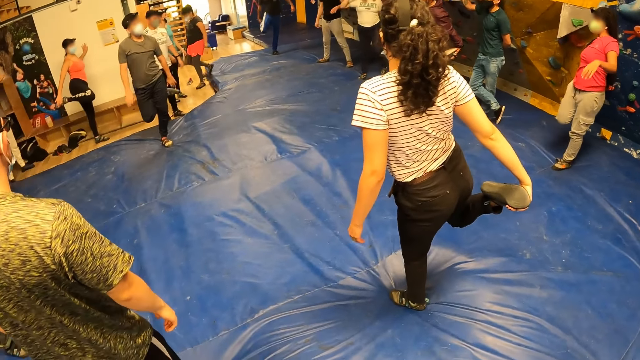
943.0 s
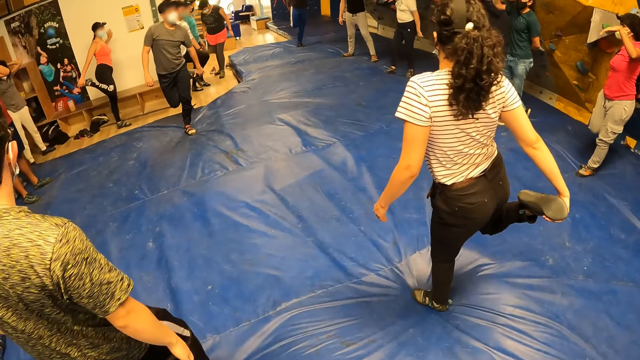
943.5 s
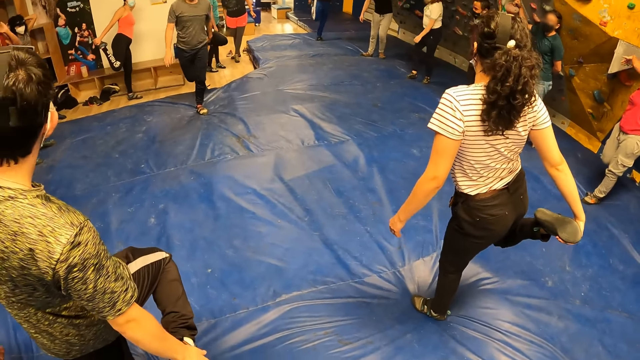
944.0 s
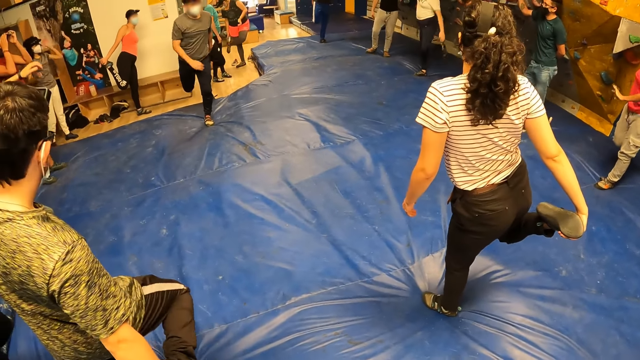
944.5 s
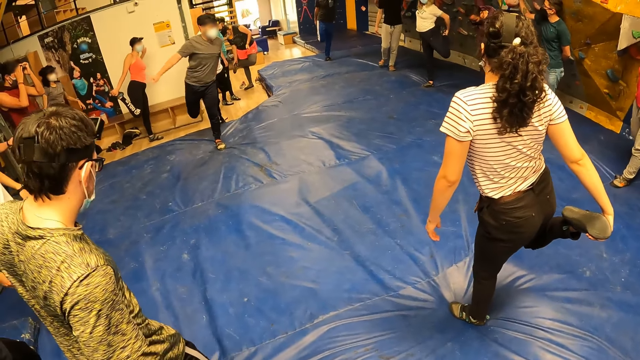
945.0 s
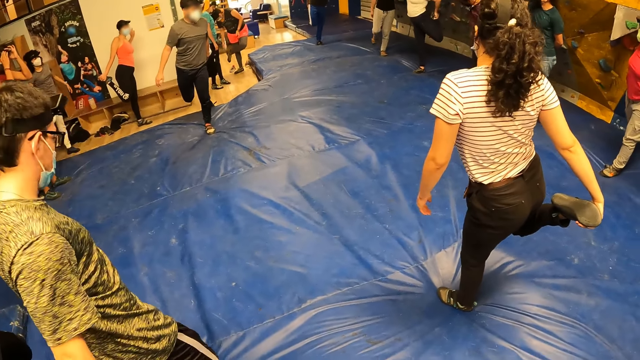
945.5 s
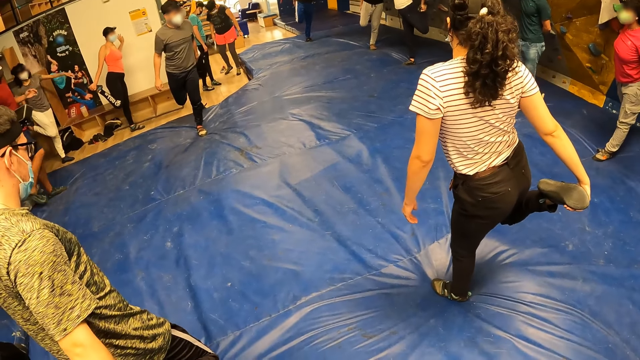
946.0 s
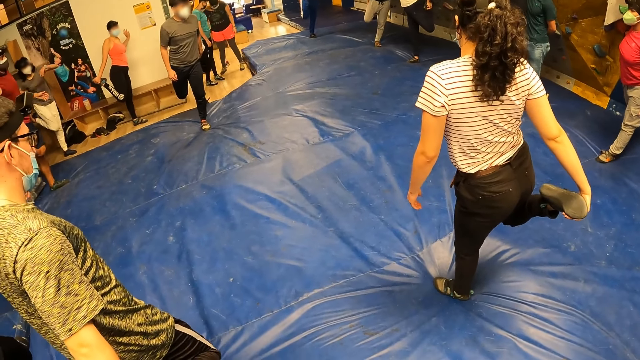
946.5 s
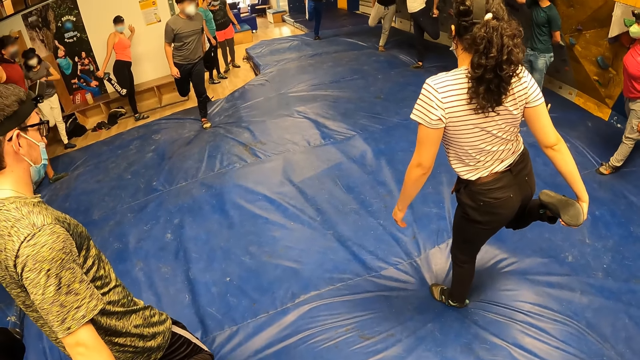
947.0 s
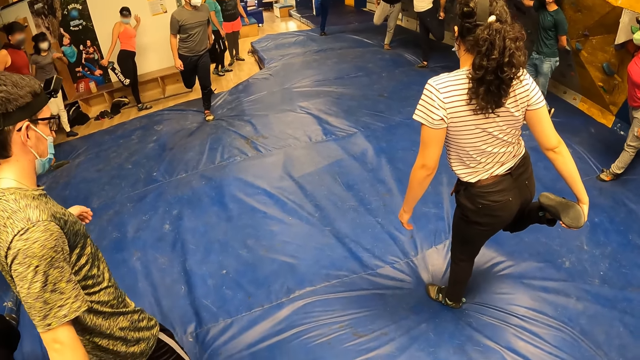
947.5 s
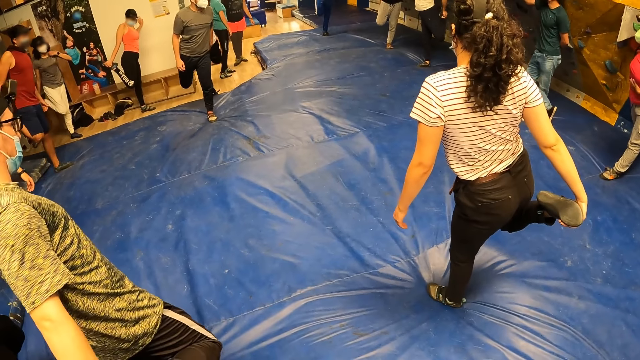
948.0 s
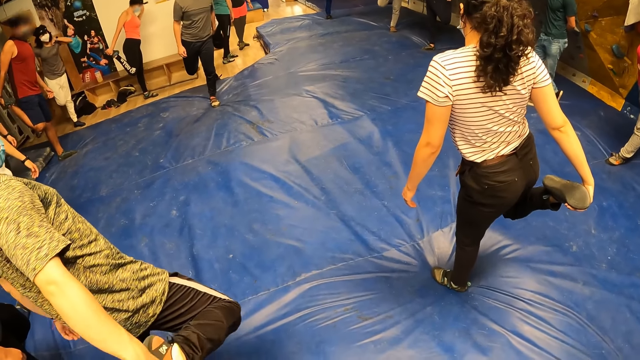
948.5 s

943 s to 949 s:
The camera wearer looks around.

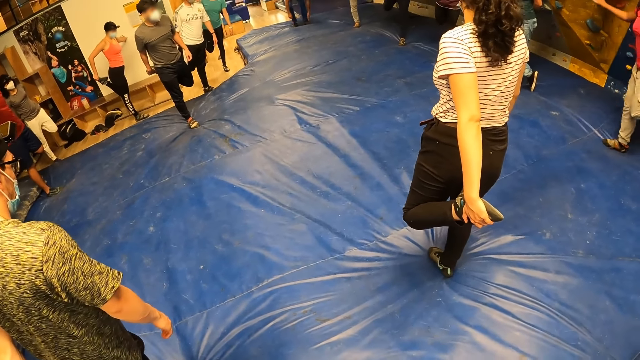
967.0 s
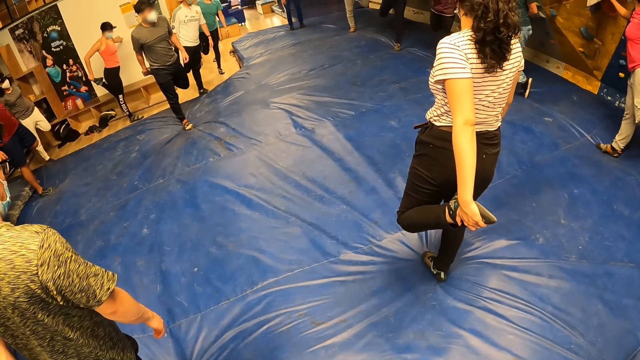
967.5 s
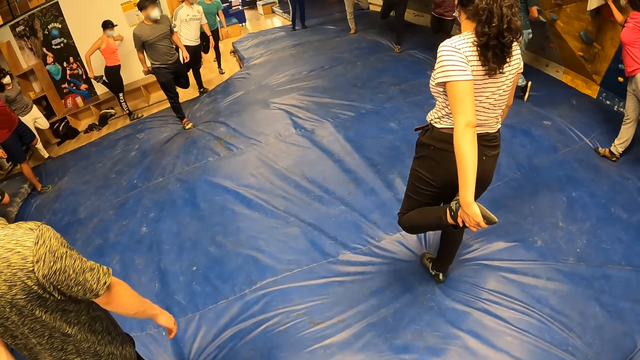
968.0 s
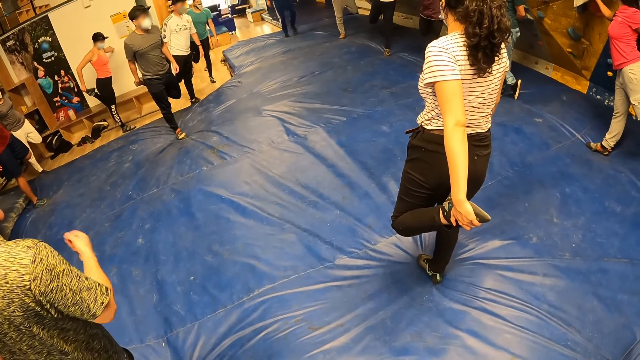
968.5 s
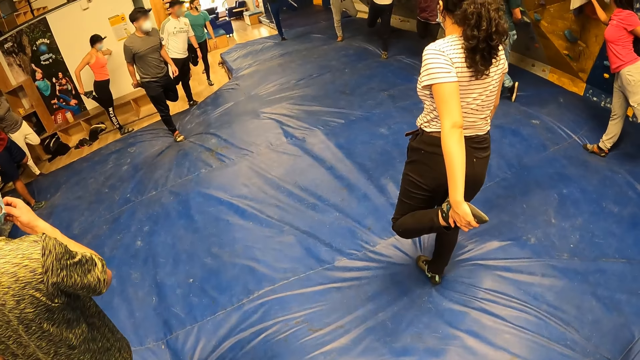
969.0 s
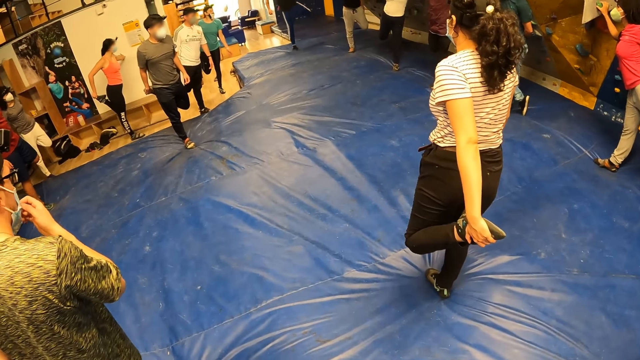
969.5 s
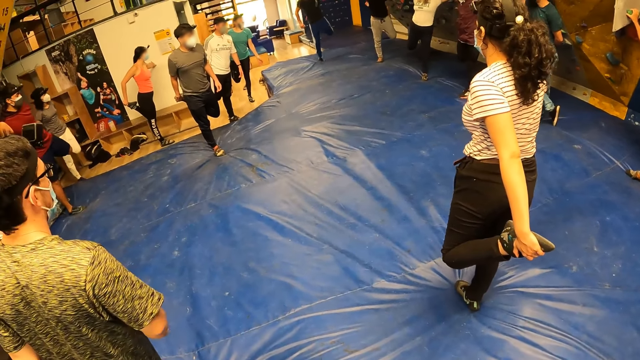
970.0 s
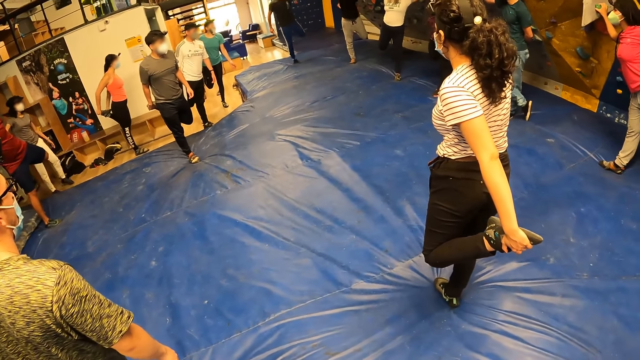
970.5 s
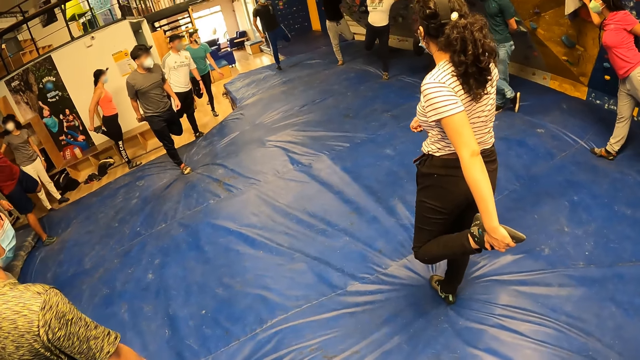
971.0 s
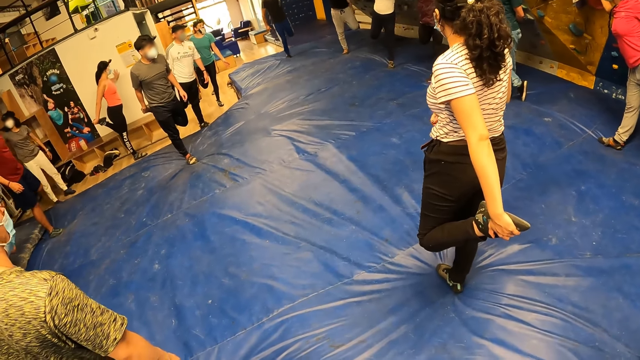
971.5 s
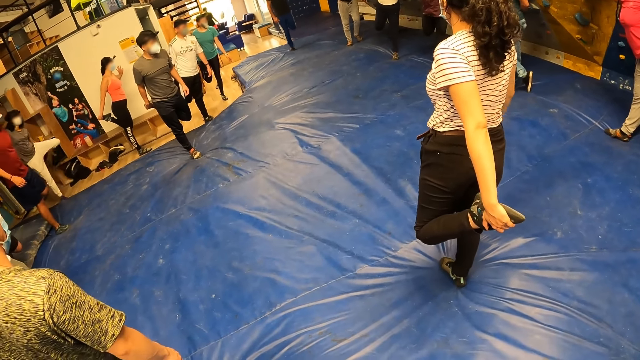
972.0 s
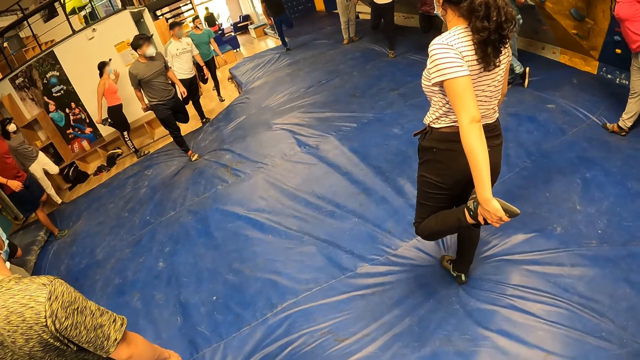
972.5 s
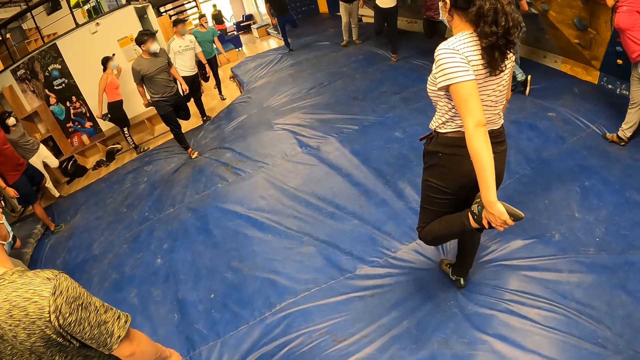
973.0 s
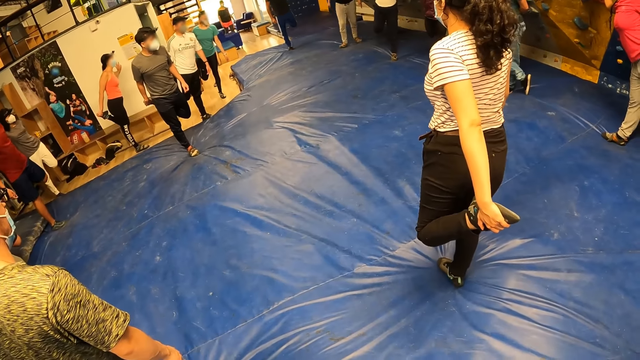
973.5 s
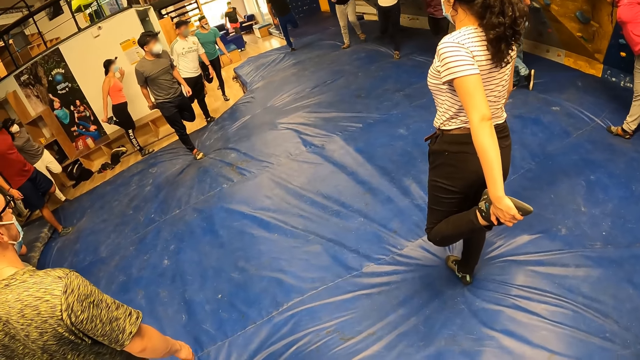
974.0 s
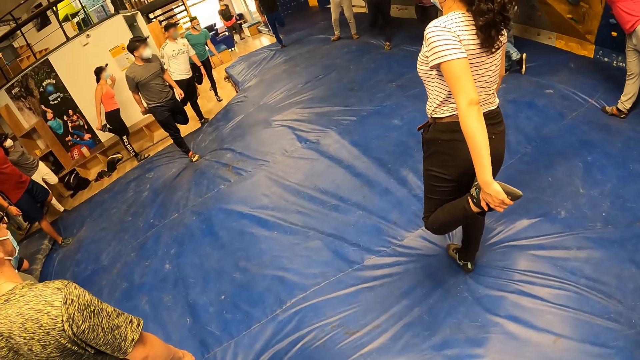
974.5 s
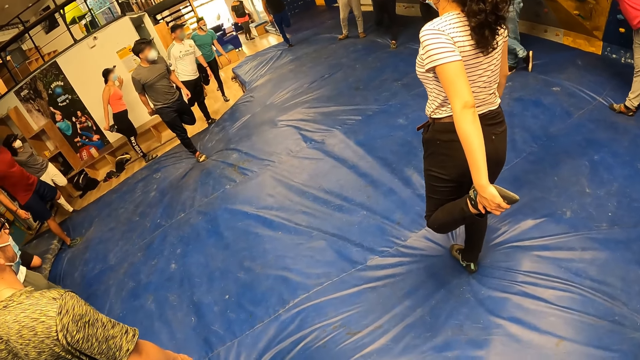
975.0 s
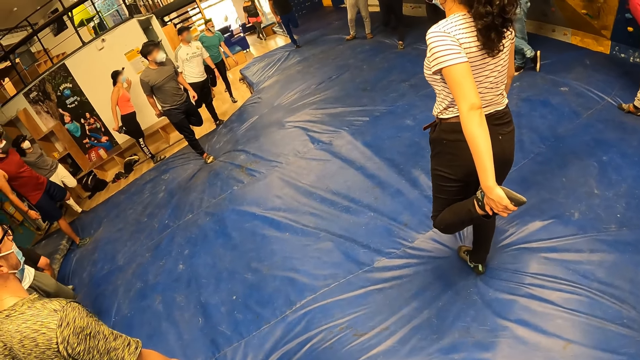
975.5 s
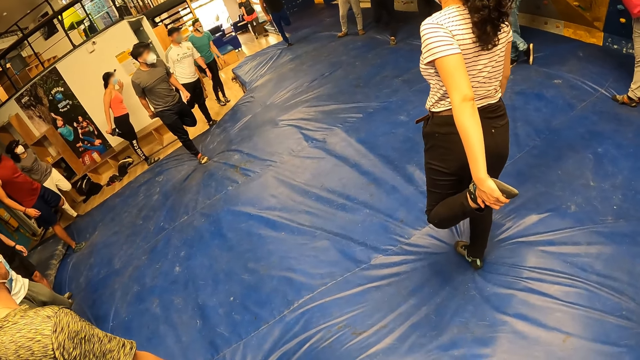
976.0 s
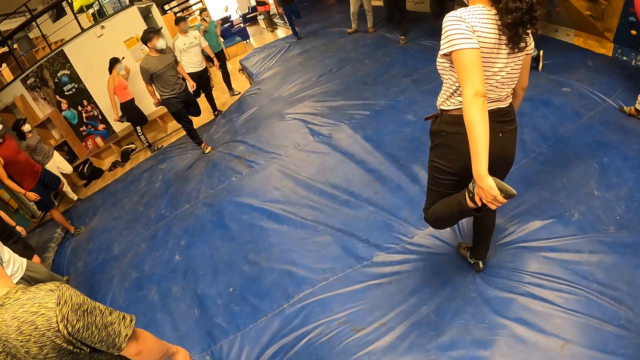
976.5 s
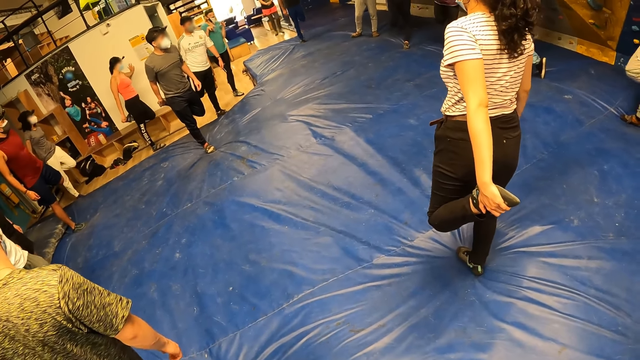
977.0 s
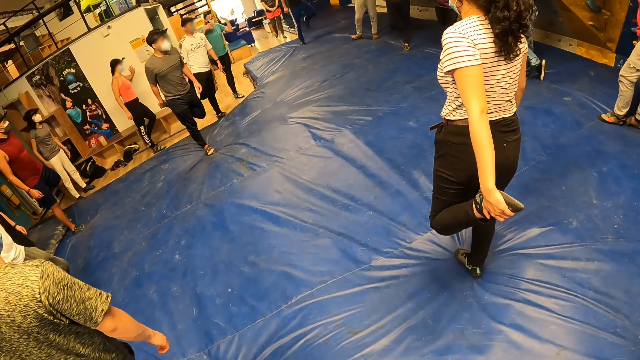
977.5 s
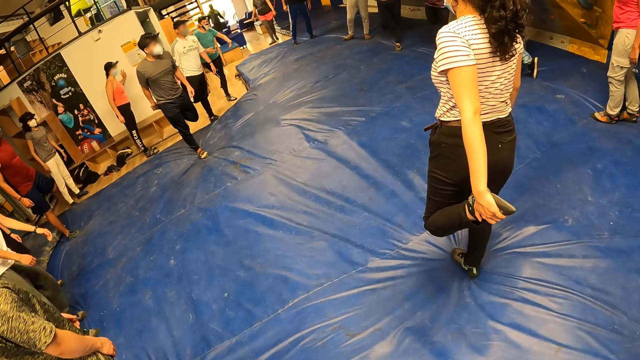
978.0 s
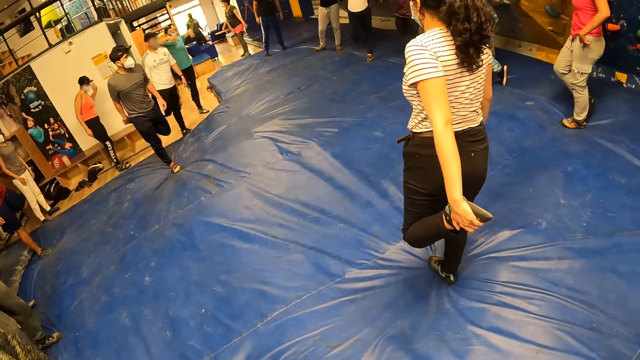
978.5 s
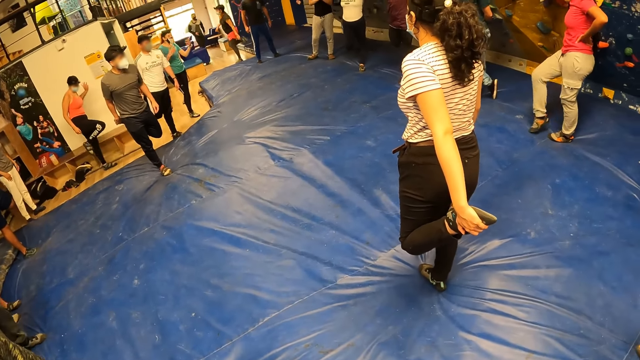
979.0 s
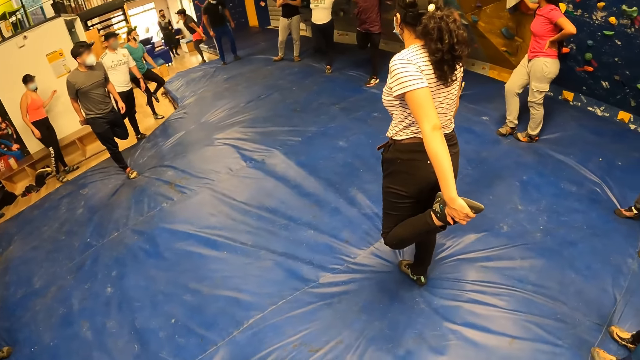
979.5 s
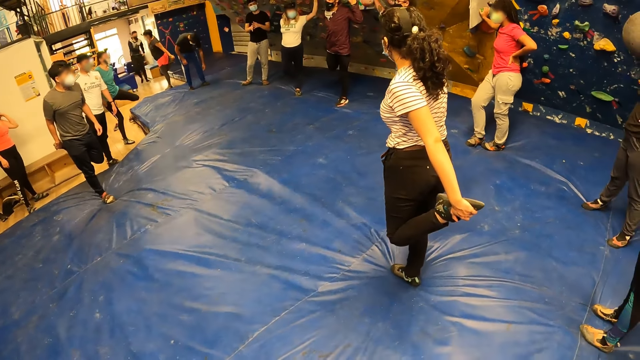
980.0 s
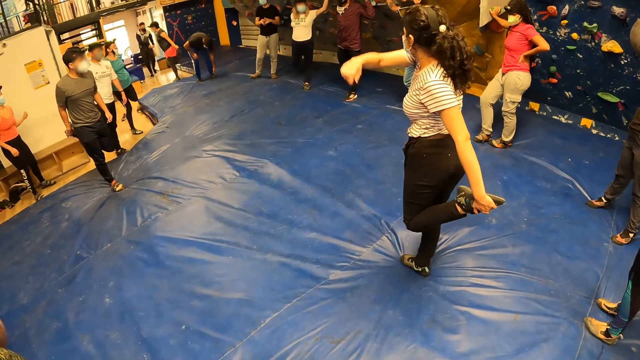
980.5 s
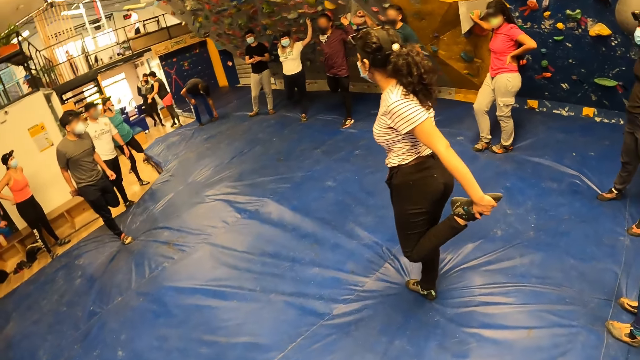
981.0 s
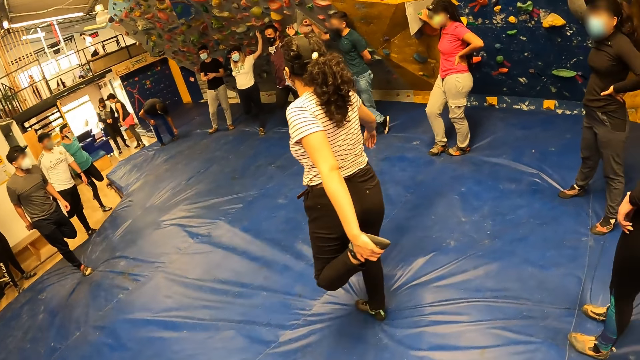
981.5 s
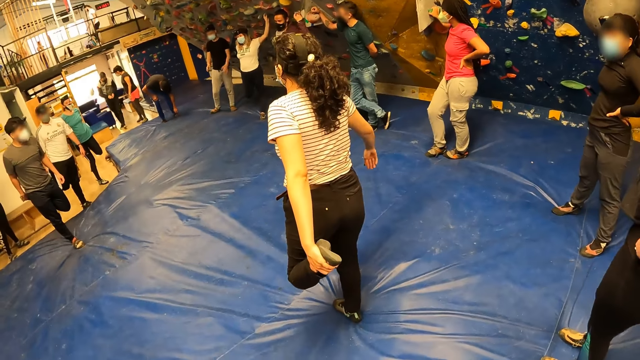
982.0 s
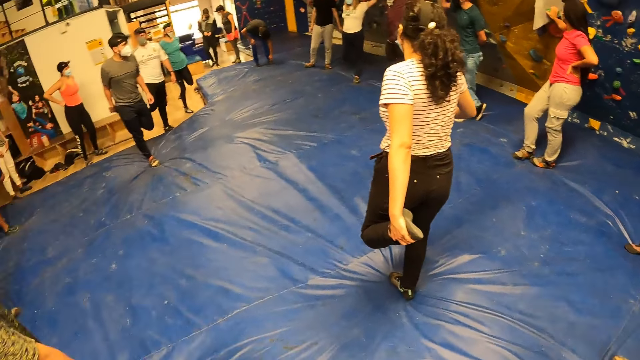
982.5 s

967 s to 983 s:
The camera wearer moves a hand. They look at friends.
